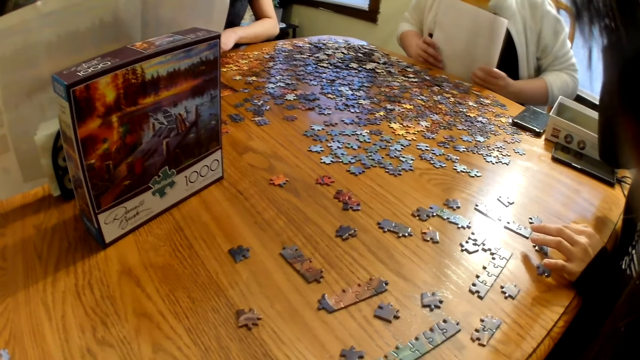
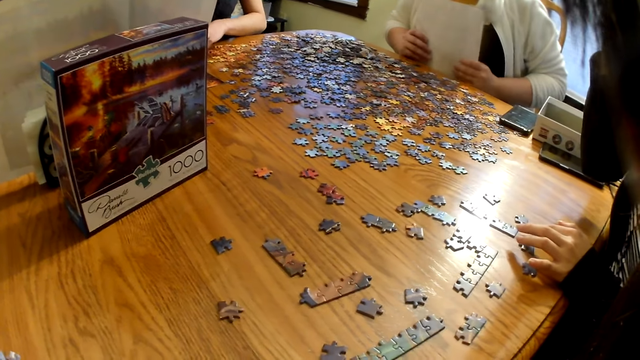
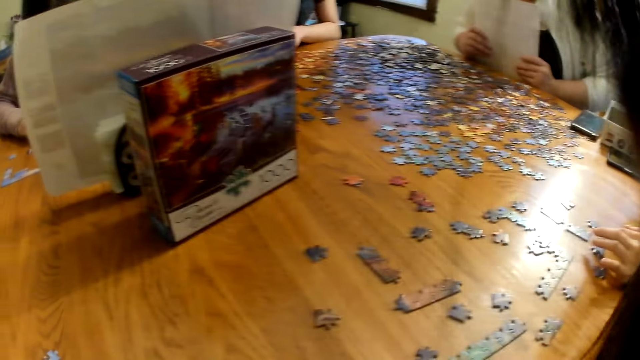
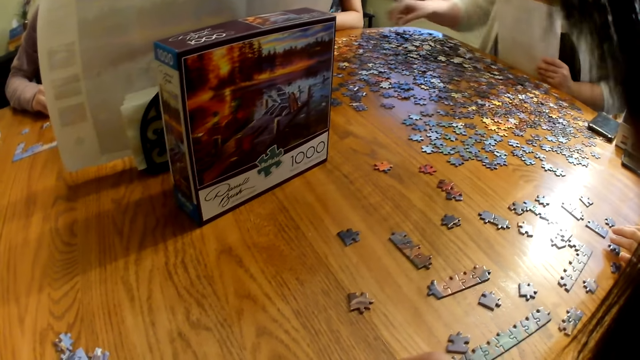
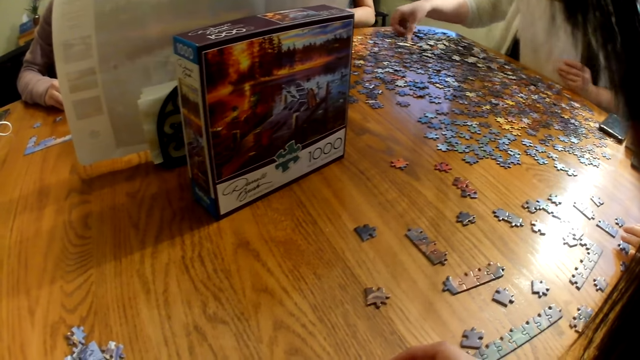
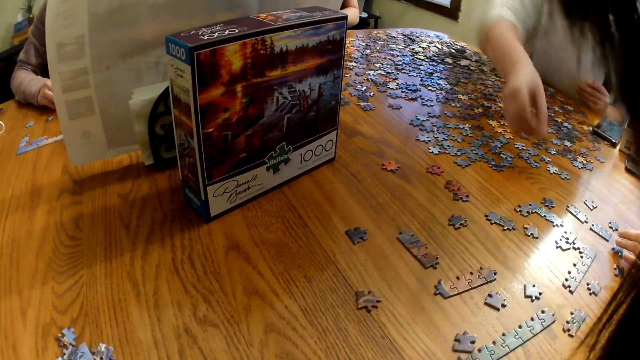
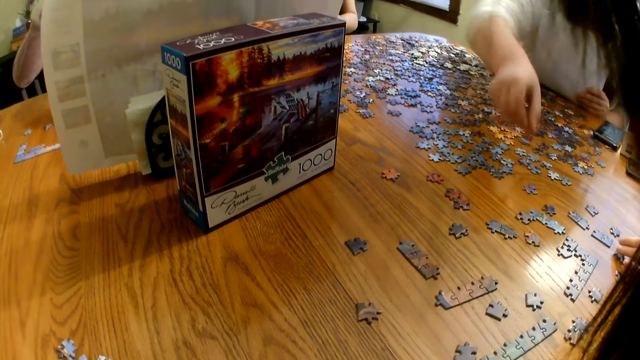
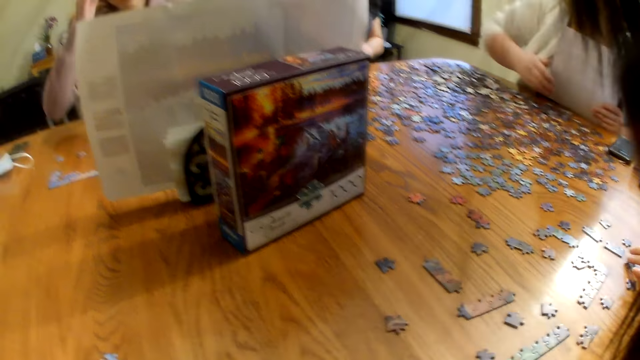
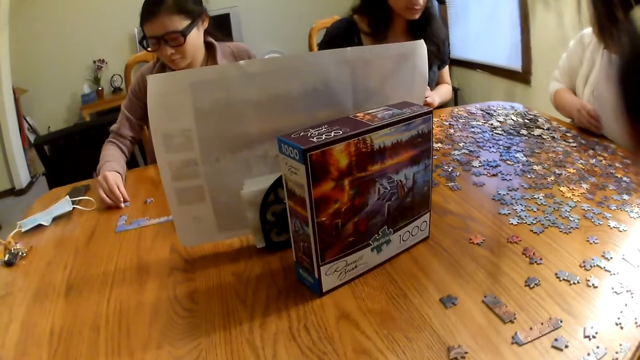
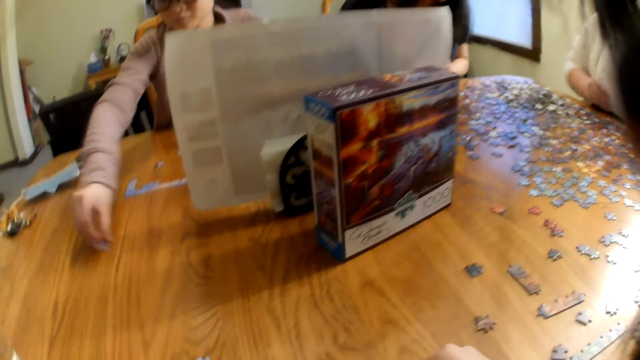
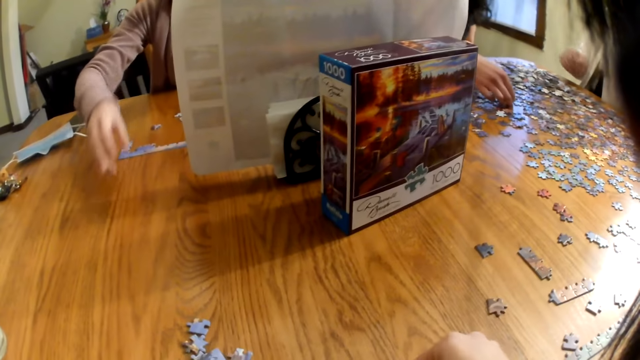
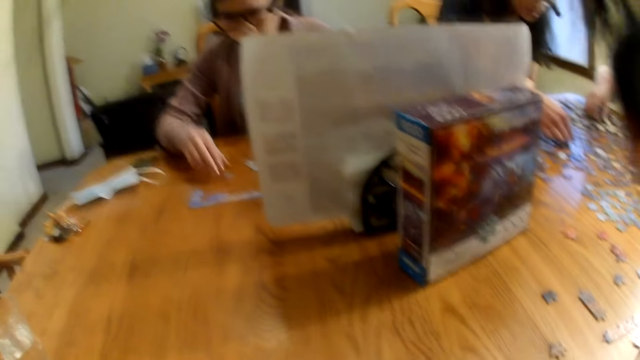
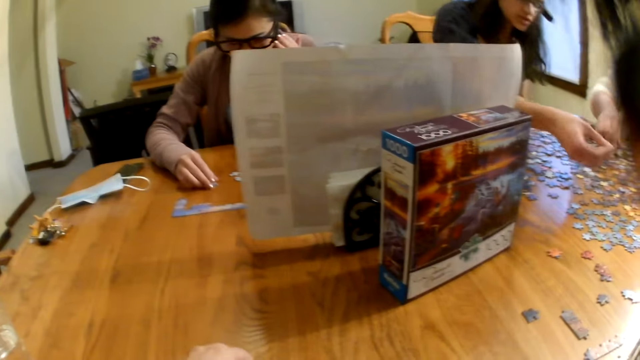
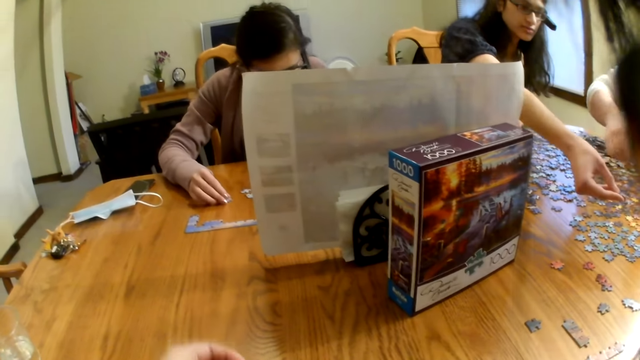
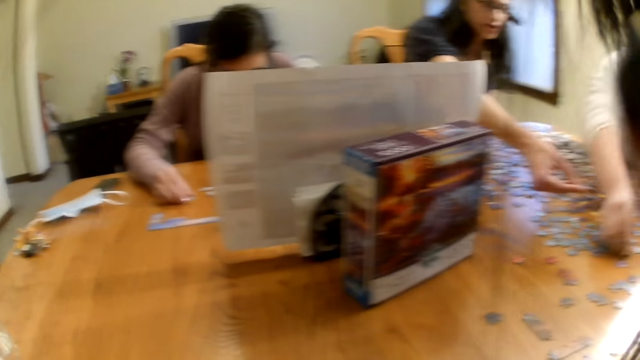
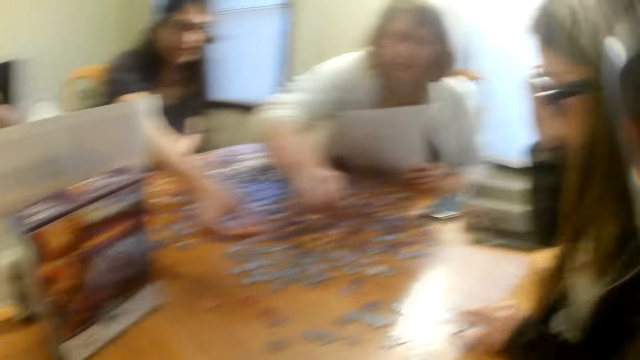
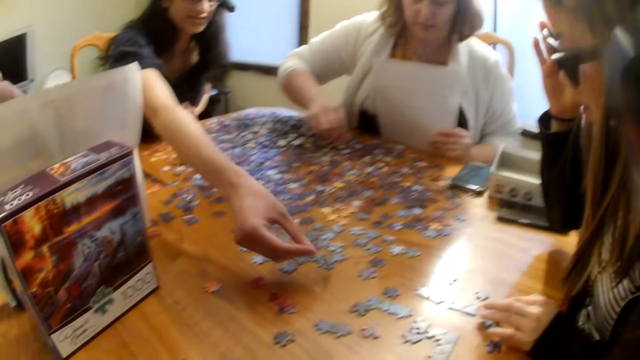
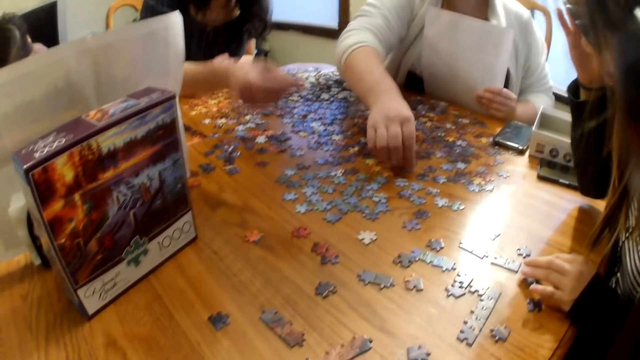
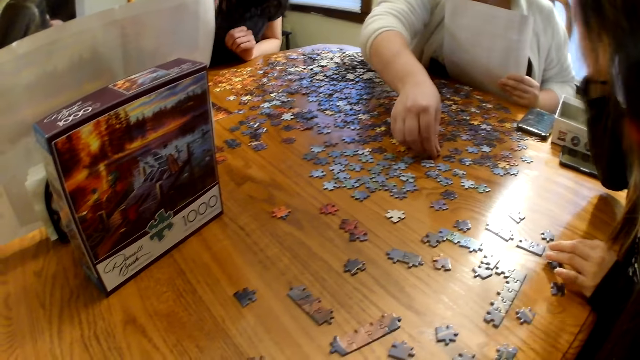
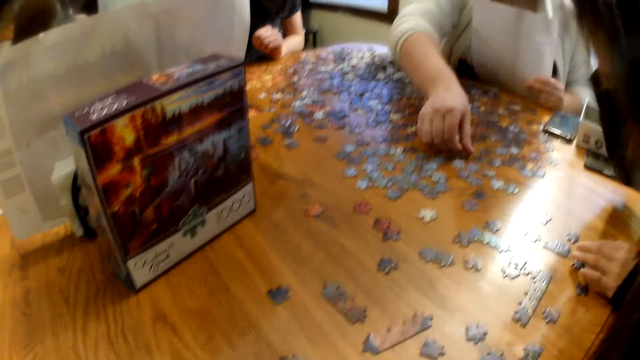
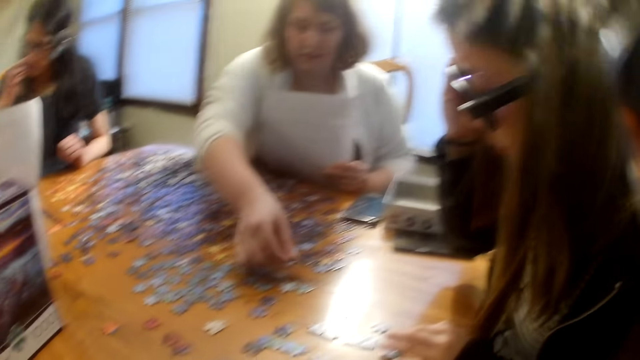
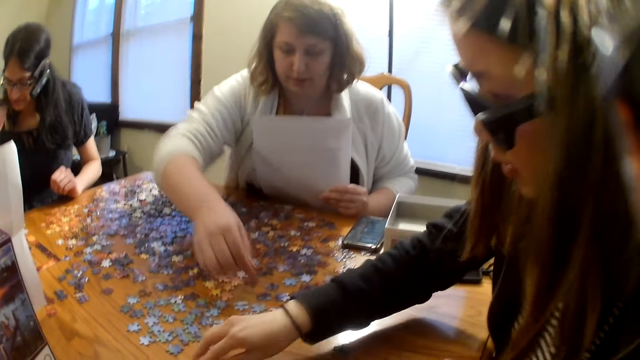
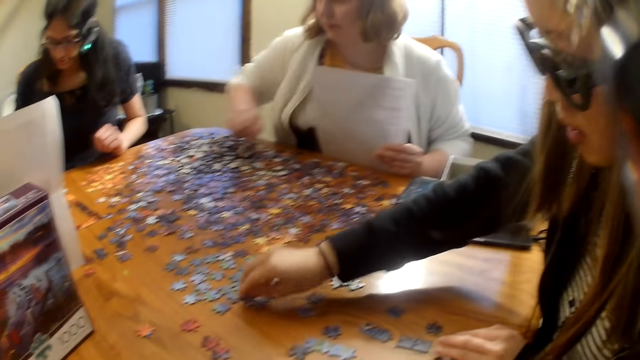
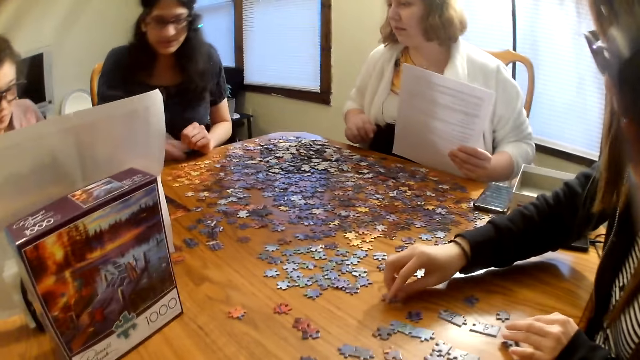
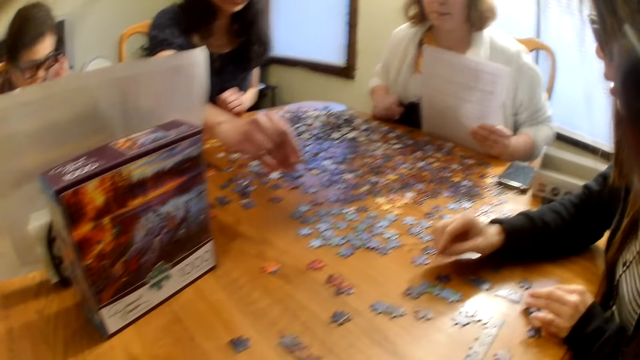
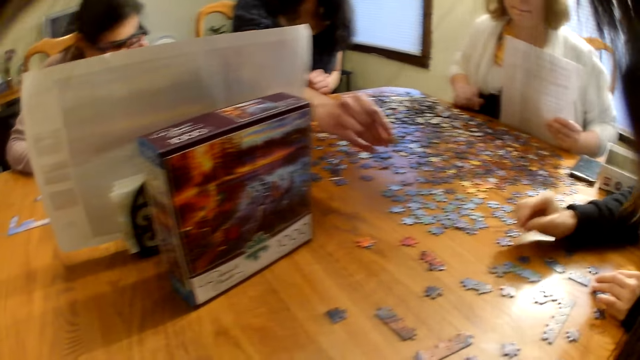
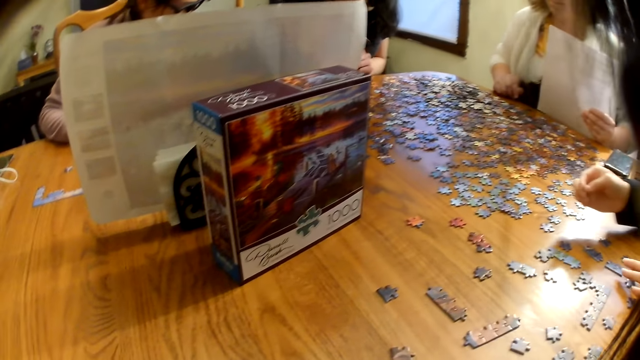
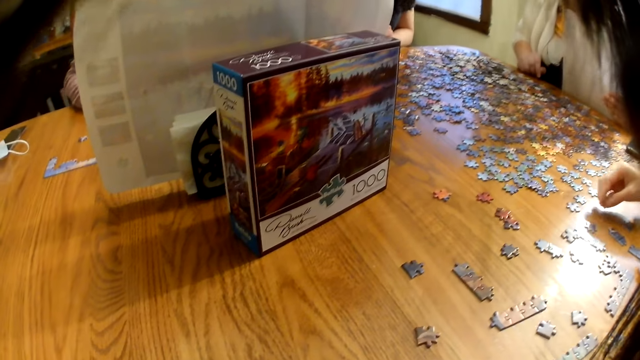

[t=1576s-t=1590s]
The camera wearer looks at the pieces on the paper. A woman picks a piece from the table. The woman places the piece on the table. Another woman throws the piece to the camera wearer. A third woman gives a fourth woman a piece. The fourth woman places the piece on the table.

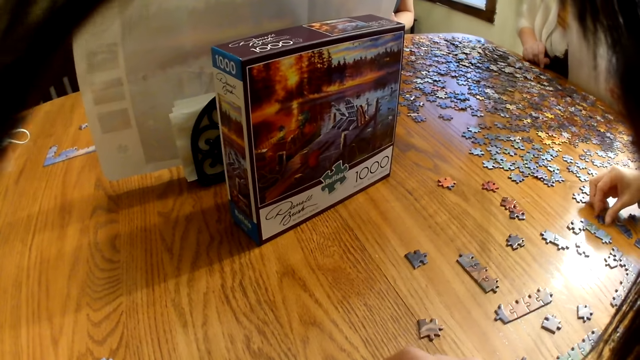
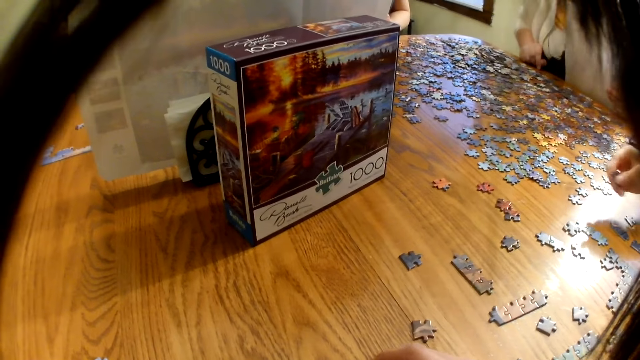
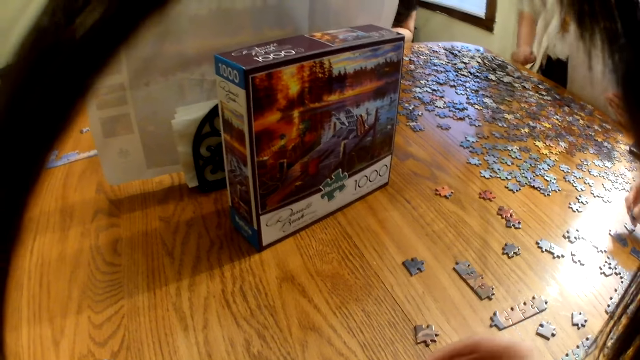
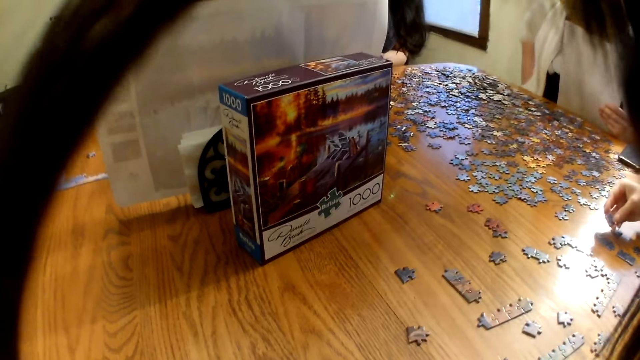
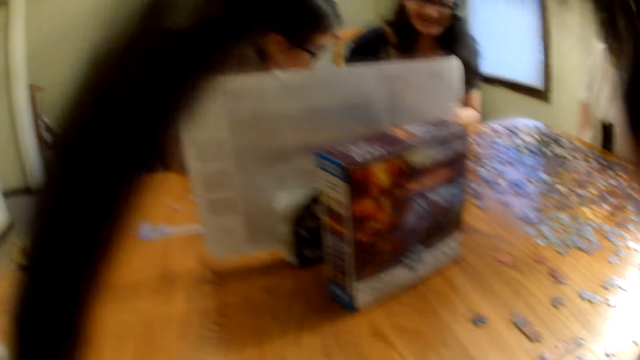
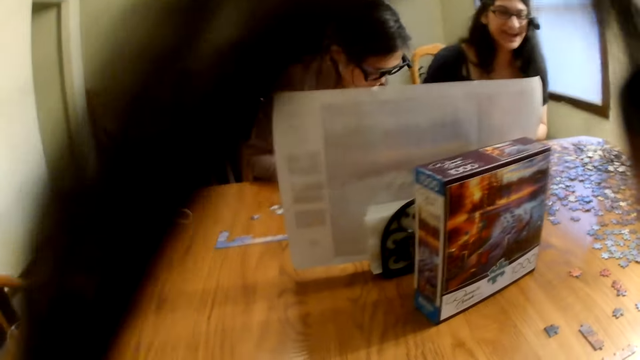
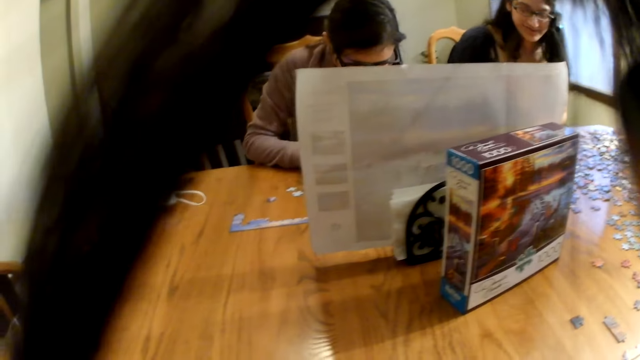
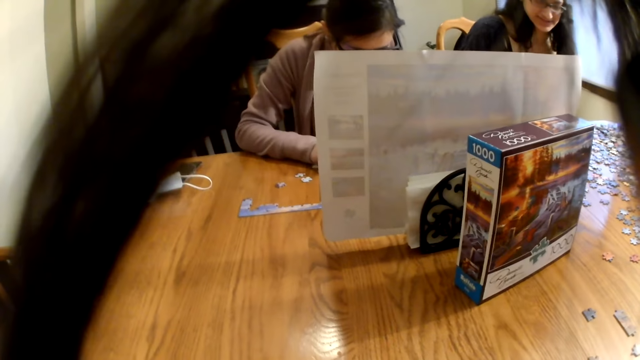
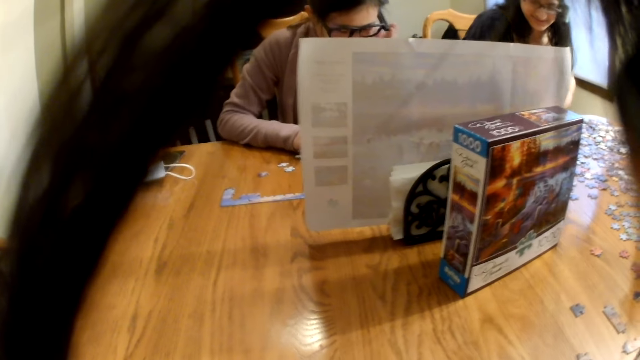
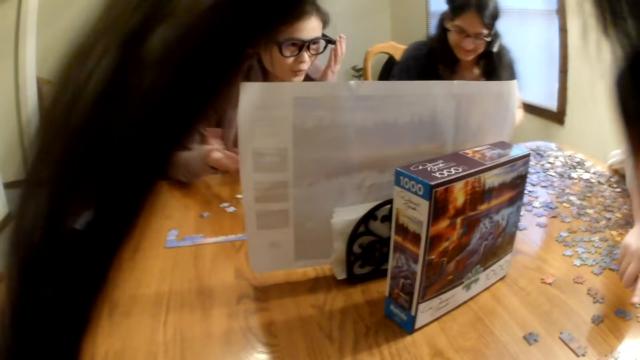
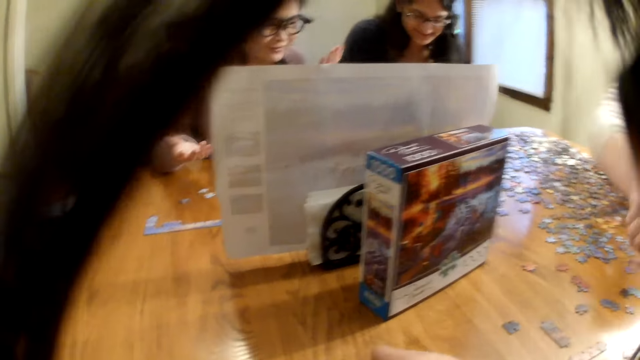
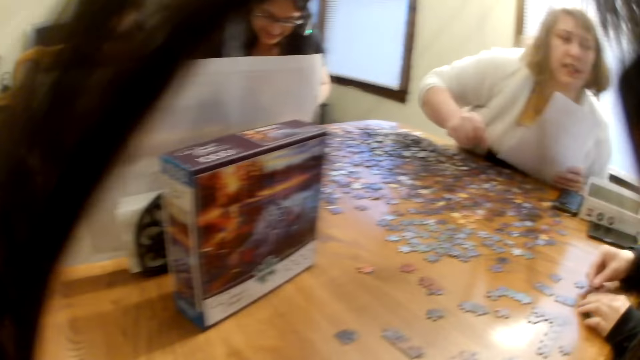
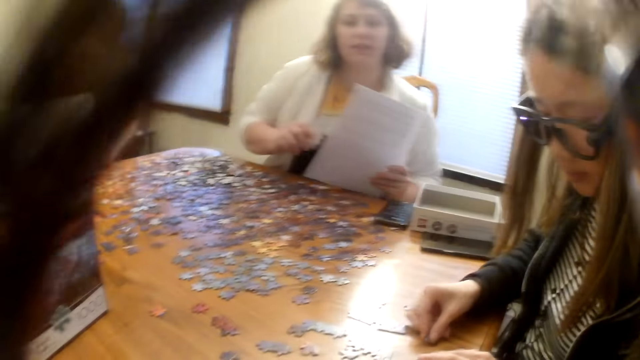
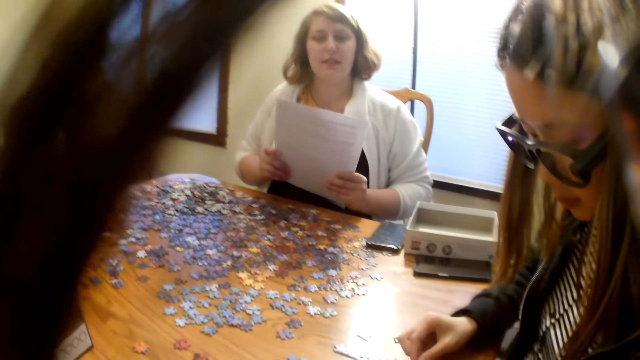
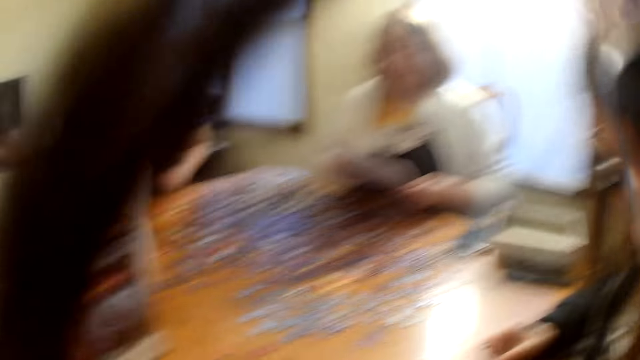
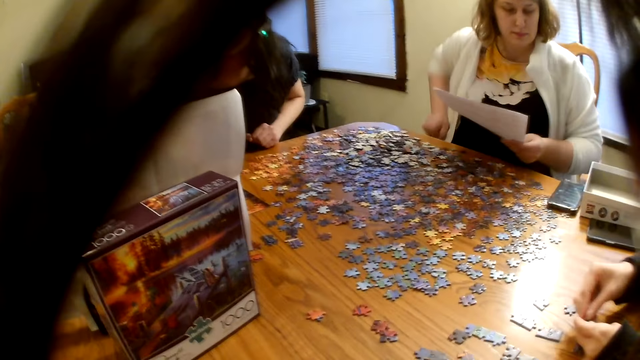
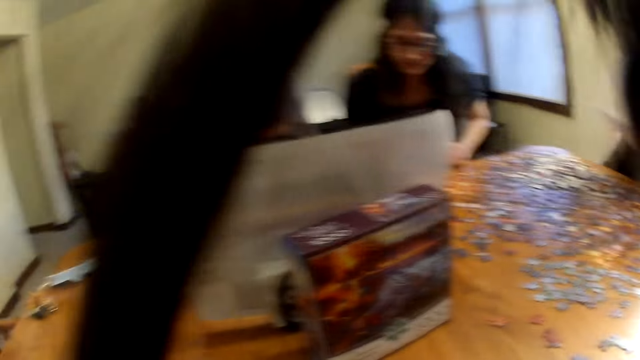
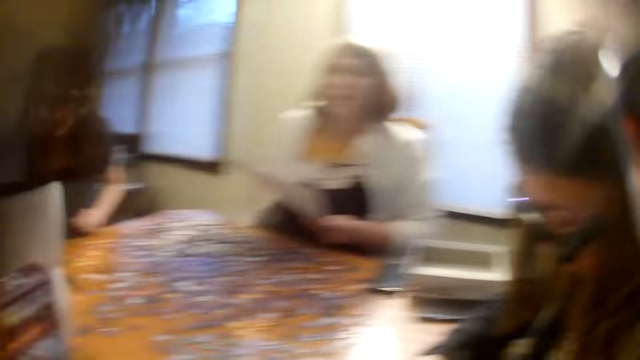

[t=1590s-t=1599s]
A woman picks a piece from the table. The camera wearer laughs. They speak. Another woman places the piece on the table.
